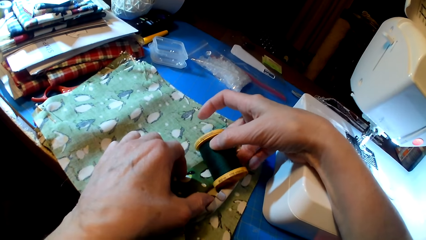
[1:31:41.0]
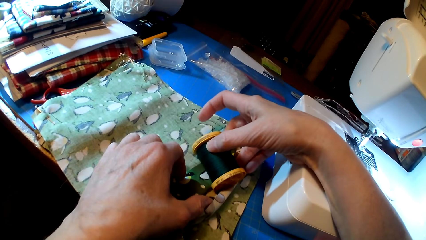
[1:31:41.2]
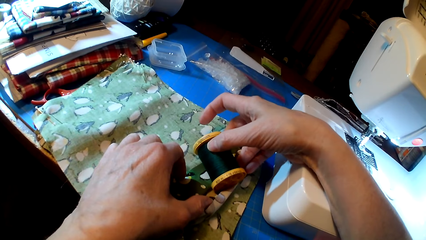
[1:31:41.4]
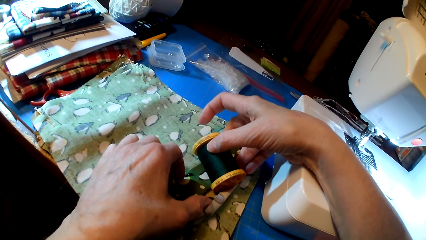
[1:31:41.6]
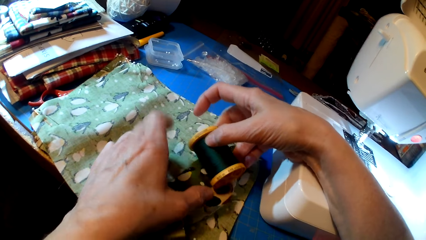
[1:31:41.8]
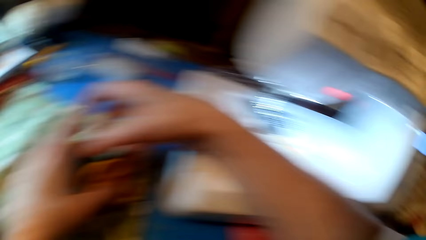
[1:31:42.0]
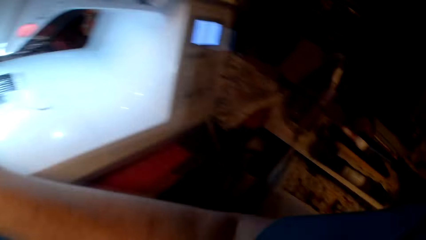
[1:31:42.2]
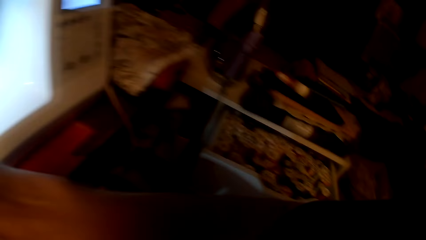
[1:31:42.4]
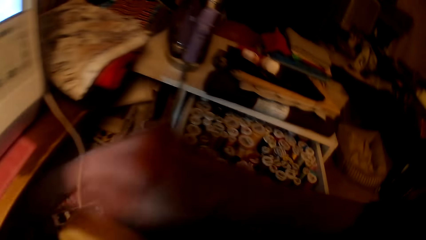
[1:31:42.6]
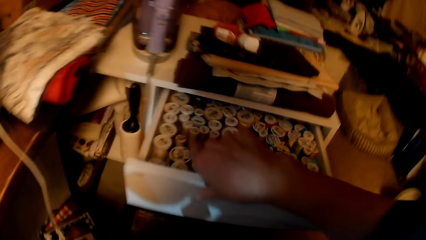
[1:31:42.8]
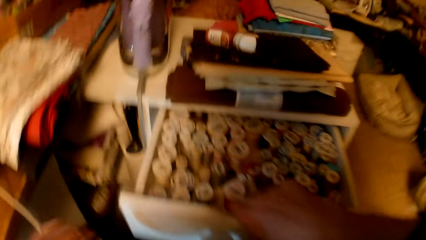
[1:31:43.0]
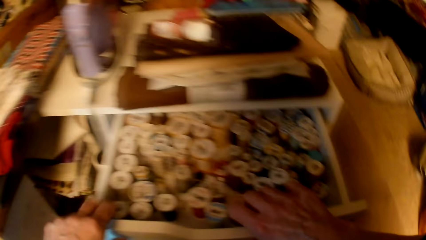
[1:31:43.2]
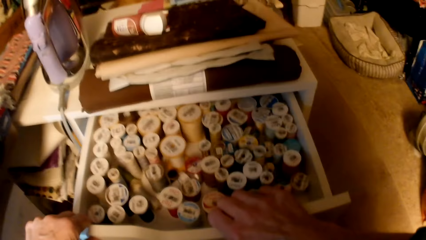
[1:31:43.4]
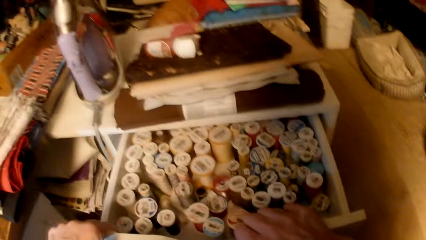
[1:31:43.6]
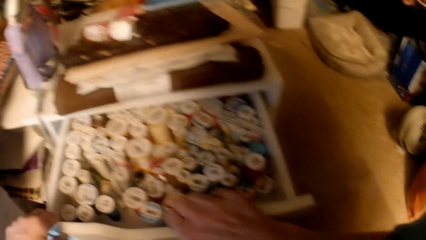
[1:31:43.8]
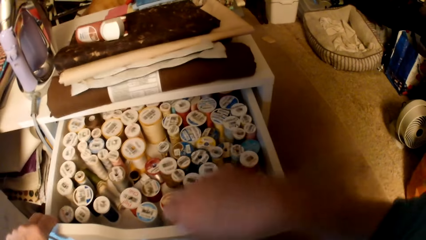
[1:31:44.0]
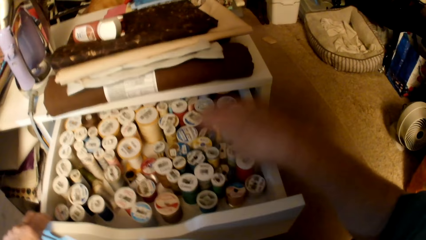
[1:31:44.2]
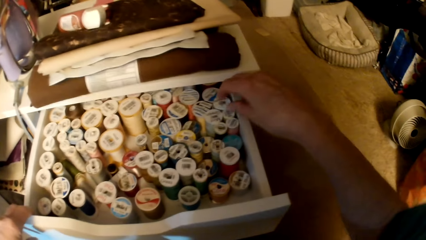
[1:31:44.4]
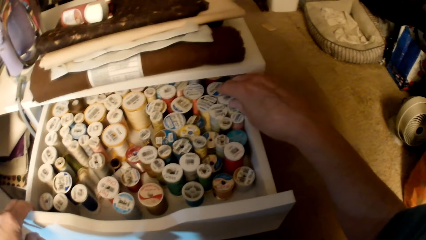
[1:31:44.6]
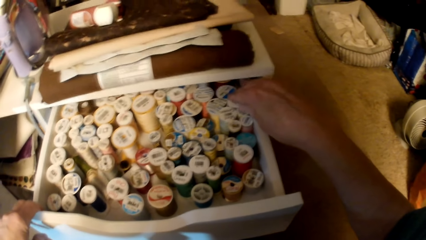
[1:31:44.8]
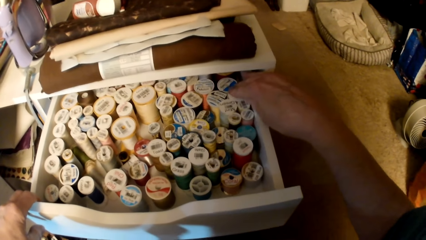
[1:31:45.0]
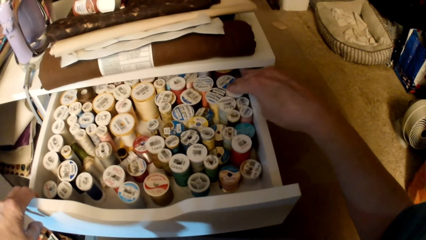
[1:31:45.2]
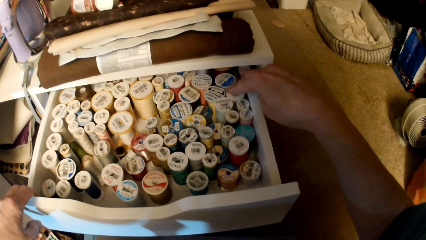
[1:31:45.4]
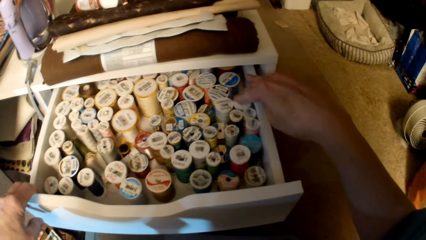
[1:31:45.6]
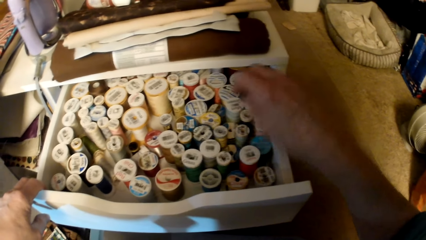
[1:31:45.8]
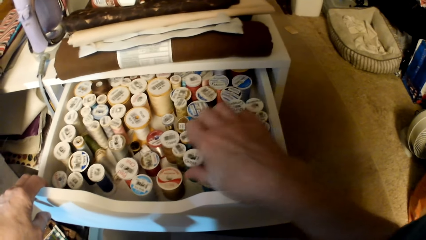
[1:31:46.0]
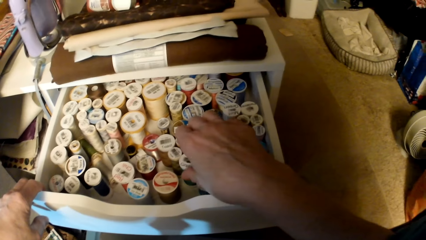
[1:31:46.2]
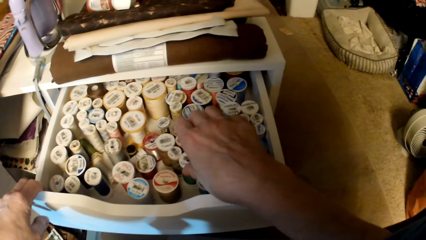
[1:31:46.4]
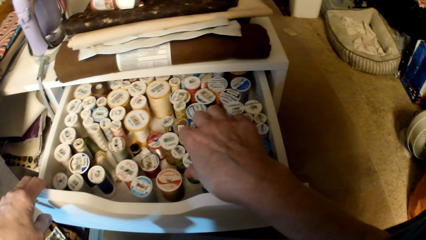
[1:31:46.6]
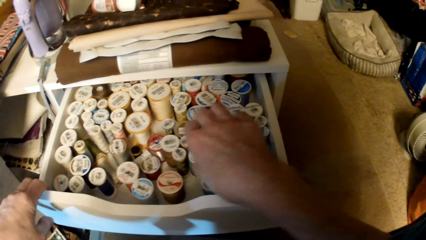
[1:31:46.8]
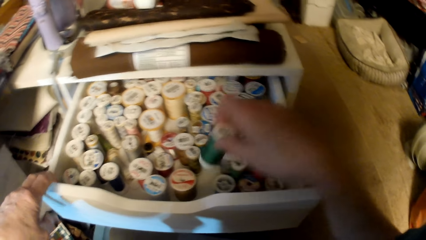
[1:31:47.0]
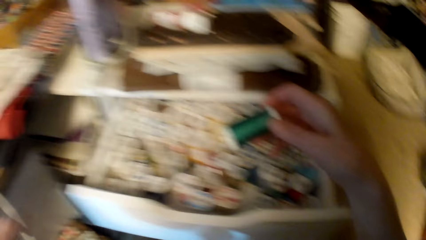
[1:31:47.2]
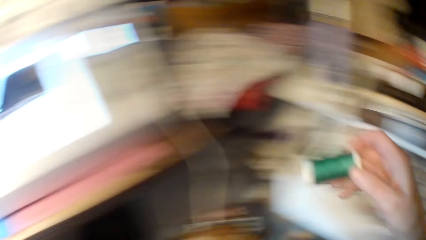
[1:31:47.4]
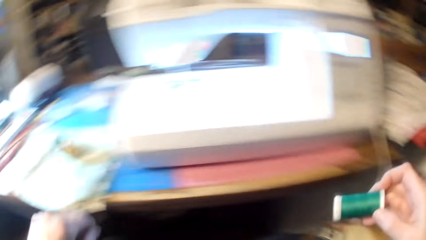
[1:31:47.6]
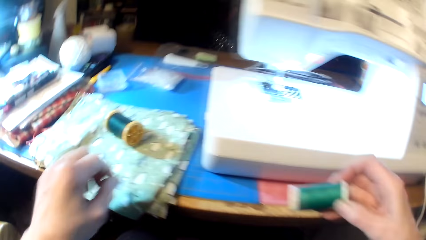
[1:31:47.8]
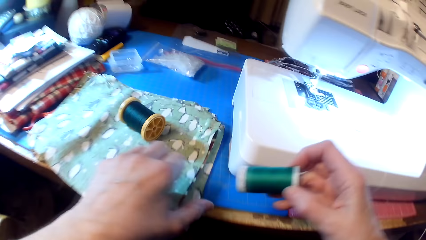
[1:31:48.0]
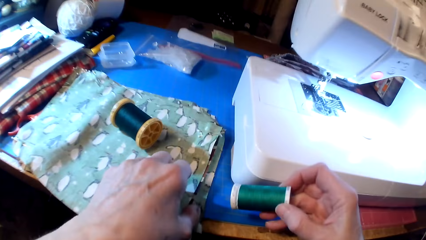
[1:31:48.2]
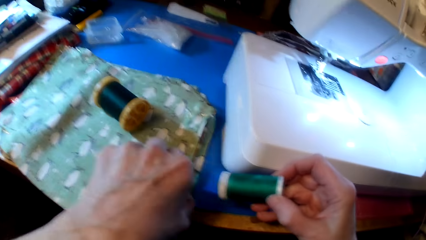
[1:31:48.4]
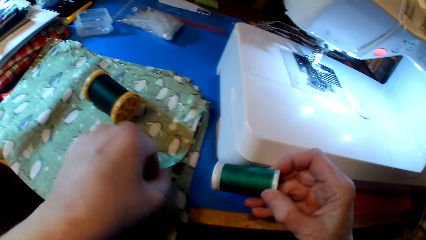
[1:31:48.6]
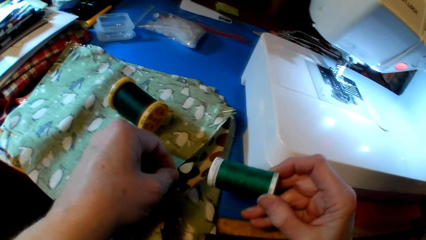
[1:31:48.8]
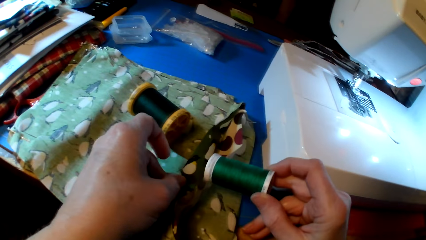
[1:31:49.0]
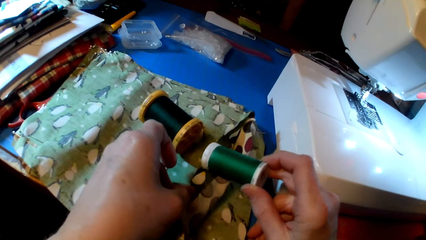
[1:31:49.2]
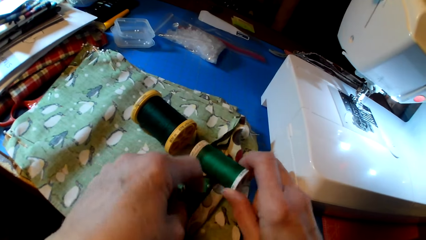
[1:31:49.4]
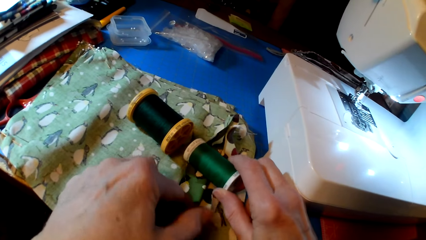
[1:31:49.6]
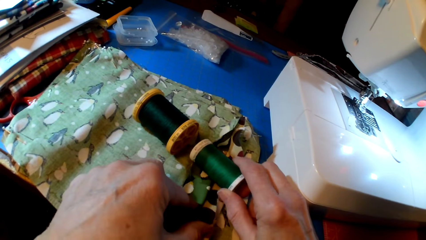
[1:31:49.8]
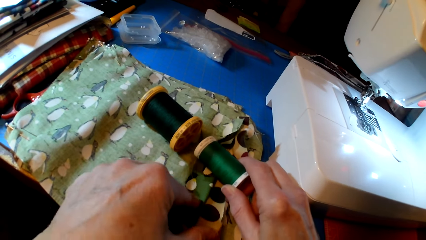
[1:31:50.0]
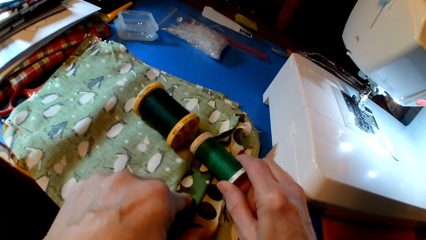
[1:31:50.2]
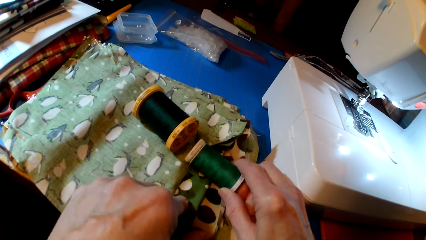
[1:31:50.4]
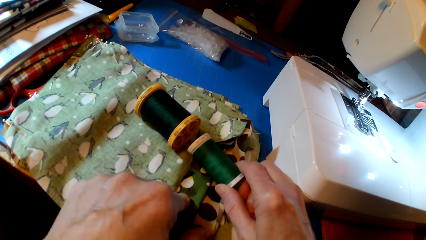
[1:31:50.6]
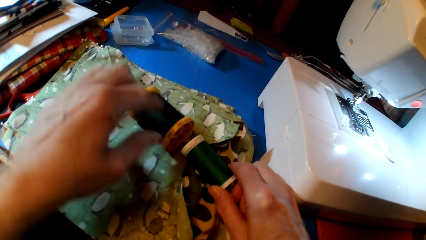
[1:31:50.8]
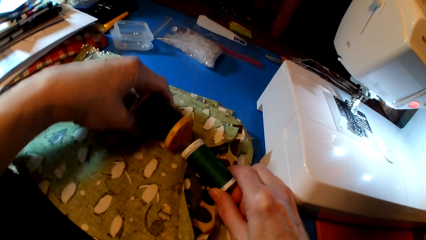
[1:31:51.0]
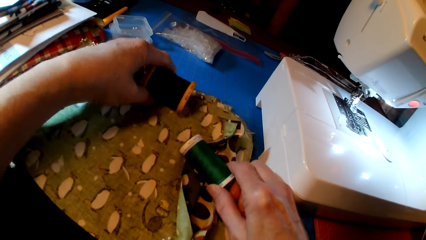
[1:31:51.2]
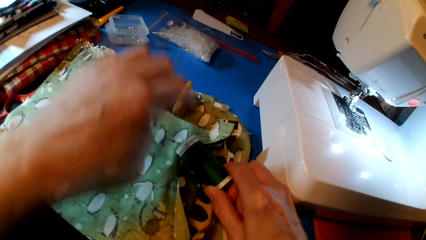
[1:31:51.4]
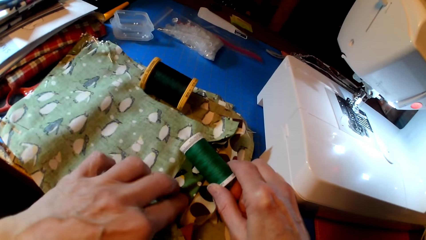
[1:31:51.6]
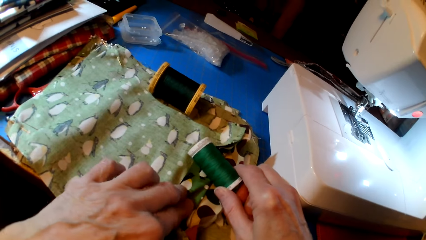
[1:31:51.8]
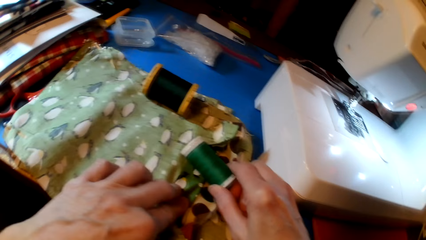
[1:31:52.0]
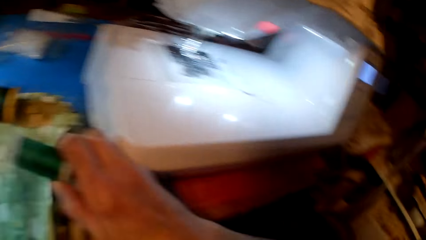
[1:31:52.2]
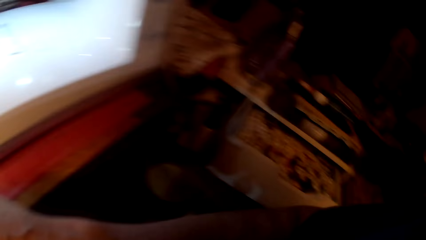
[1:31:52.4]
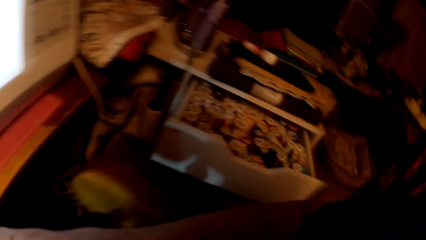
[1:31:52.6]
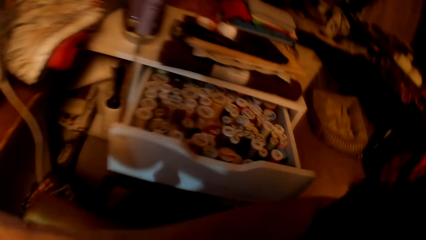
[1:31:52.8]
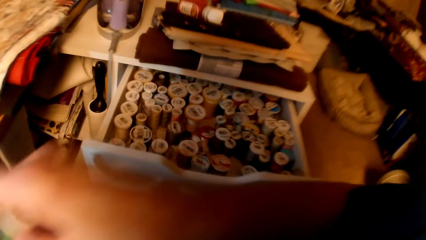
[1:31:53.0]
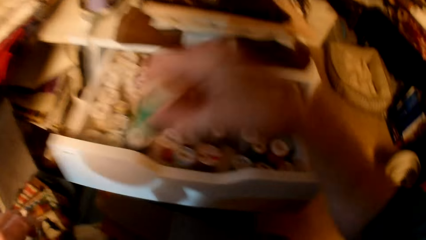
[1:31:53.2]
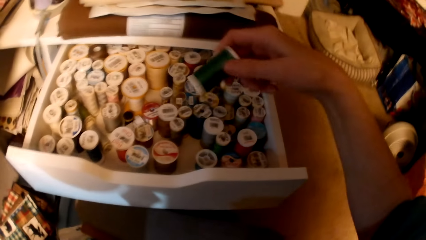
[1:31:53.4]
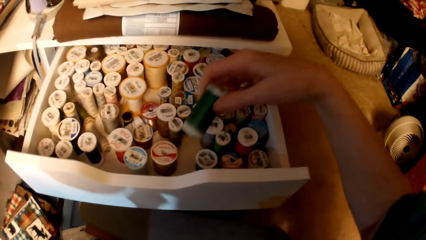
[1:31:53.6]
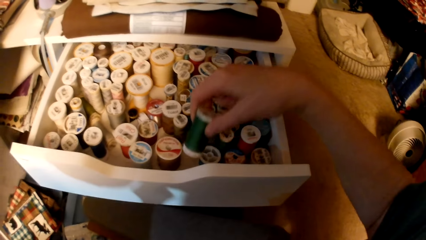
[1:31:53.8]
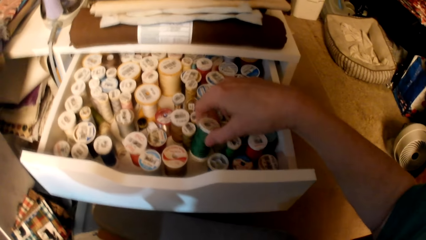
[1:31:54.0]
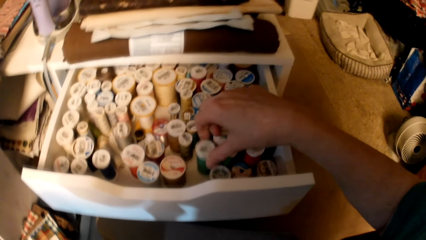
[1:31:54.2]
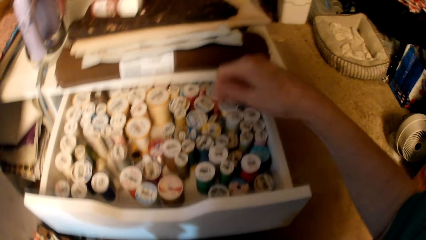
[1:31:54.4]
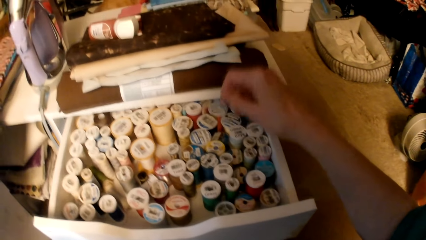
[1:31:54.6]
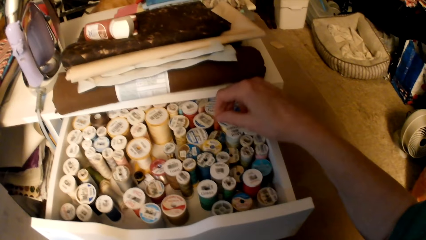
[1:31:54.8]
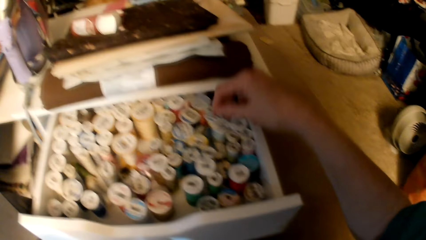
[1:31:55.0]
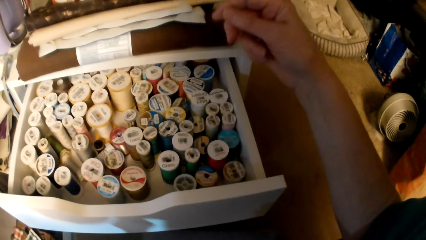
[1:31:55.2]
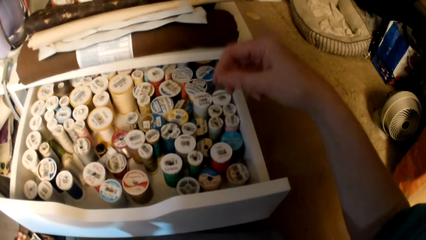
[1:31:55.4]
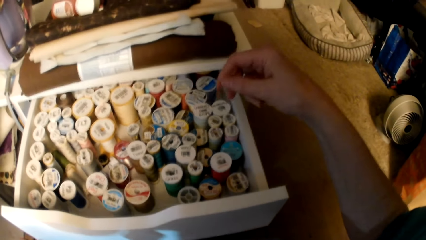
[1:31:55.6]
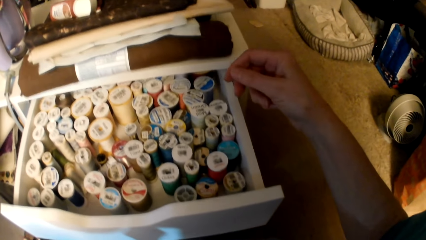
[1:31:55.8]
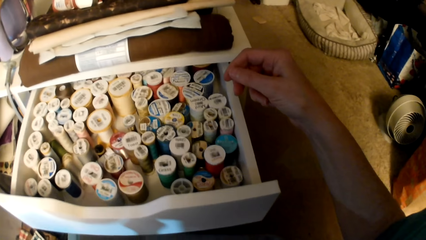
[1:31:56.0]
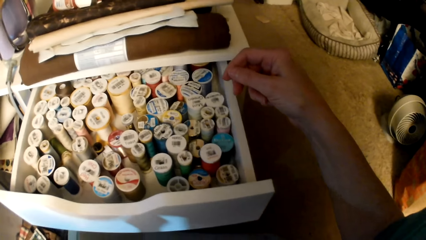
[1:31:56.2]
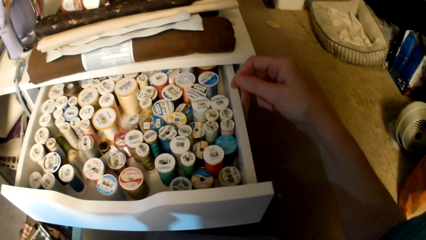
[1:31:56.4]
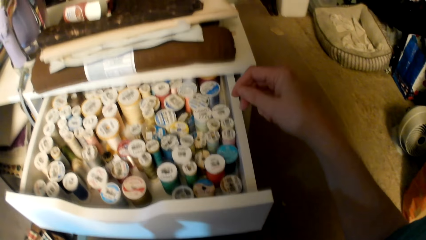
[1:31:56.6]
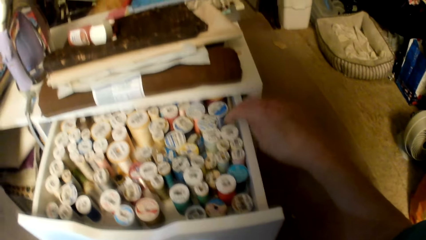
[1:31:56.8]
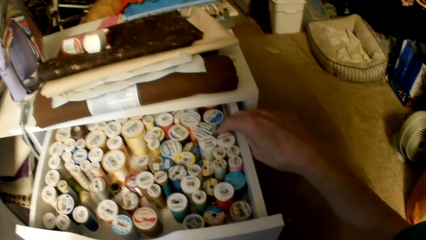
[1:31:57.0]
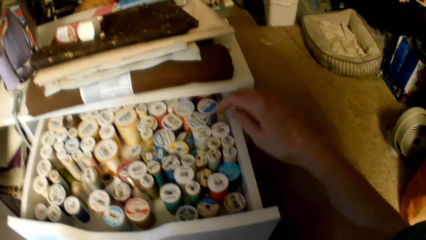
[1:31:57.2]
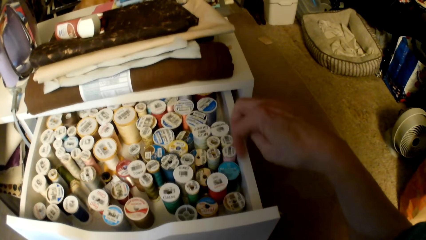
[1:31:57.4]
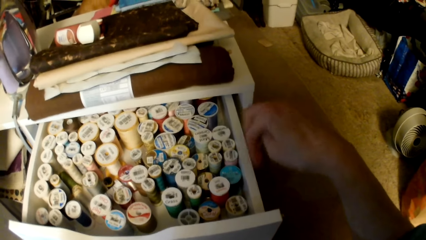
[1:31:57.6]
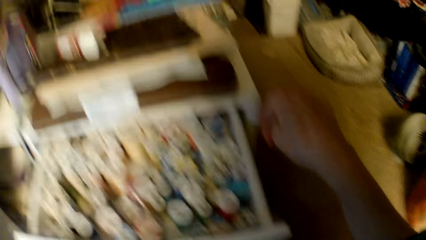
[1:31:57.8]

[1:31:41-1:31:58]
The camera wearer looks at the thread. They touch the drawer. They look at the threads. They touch the threads. They pick up a thread. They touch the clothes. They put the thread on the fabric. They look at the threads. They move the thread. They put the thread in the drawer. They look at the threads.
